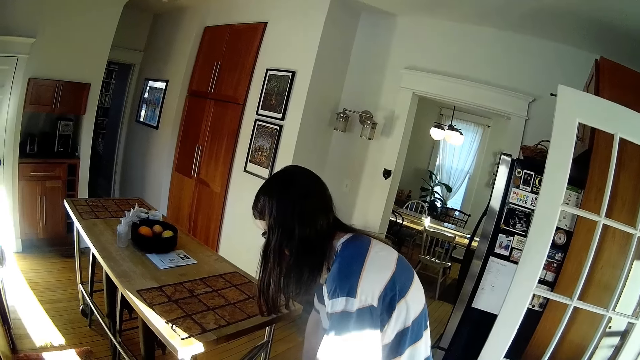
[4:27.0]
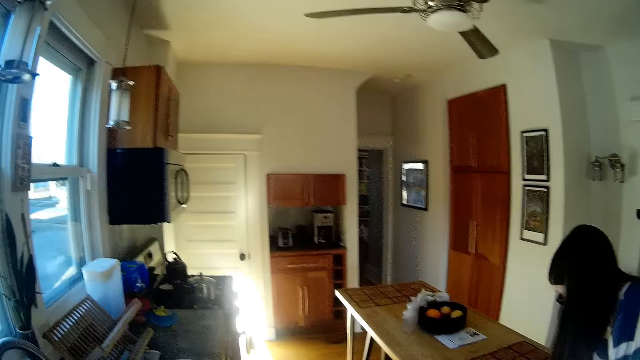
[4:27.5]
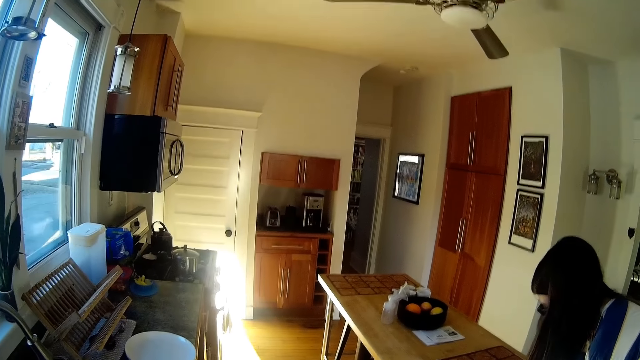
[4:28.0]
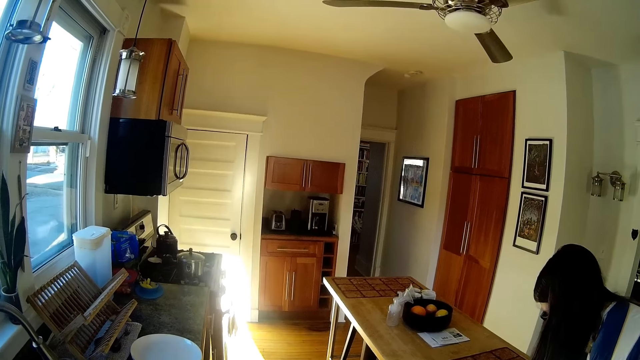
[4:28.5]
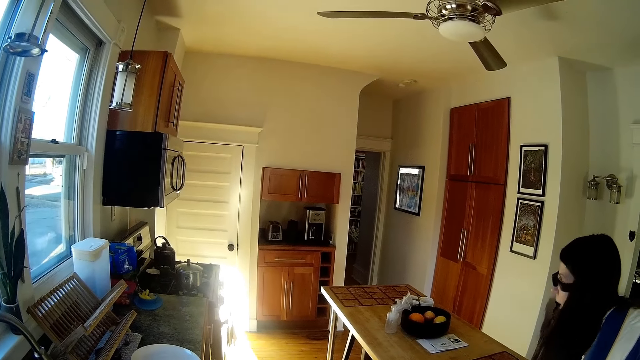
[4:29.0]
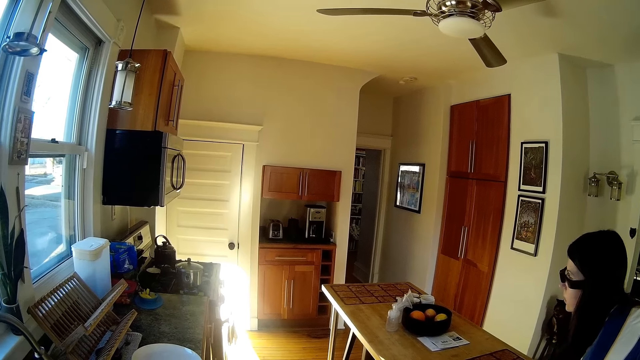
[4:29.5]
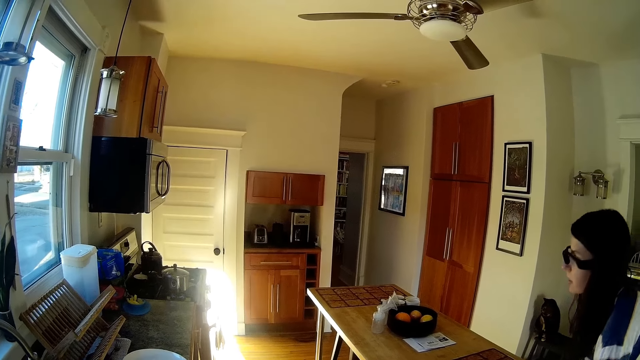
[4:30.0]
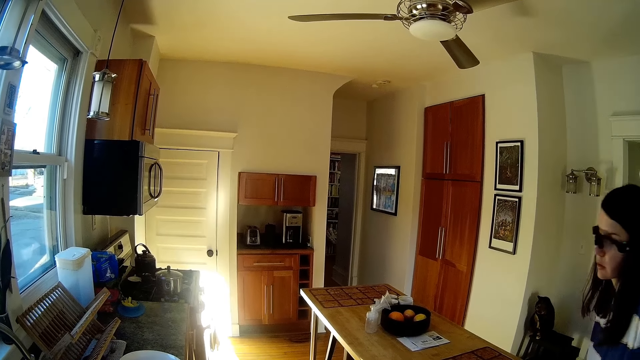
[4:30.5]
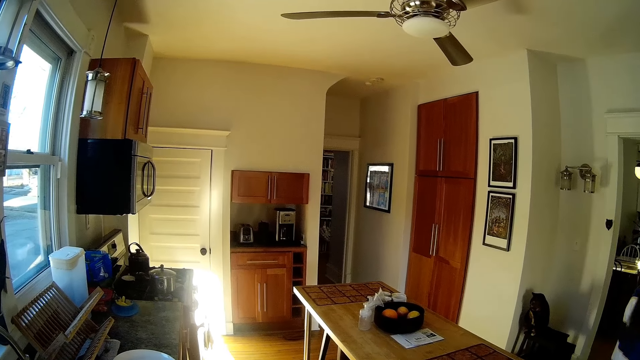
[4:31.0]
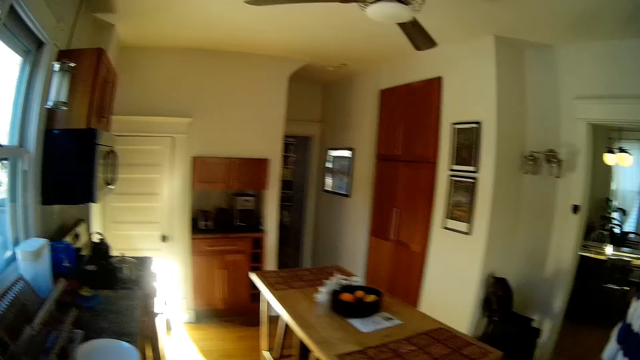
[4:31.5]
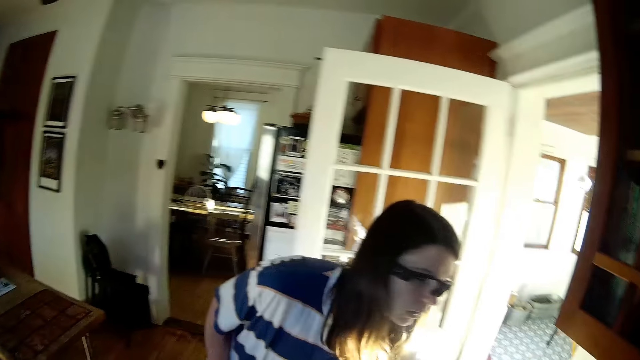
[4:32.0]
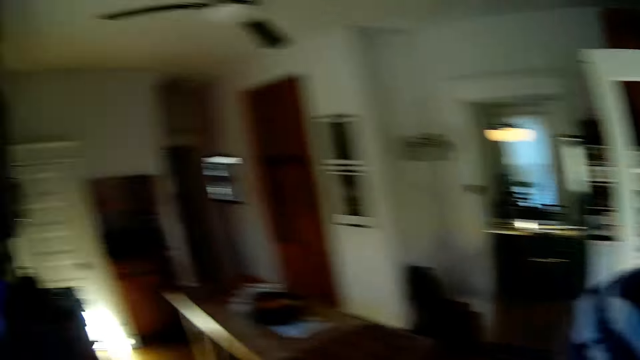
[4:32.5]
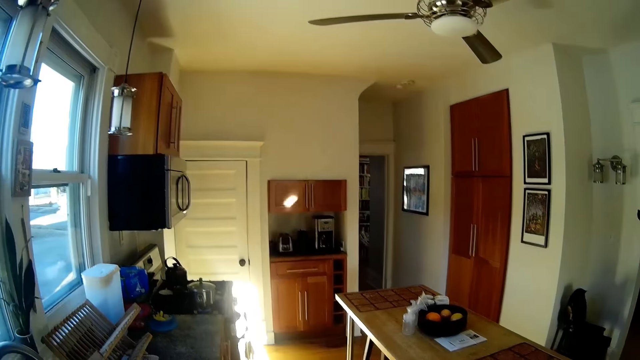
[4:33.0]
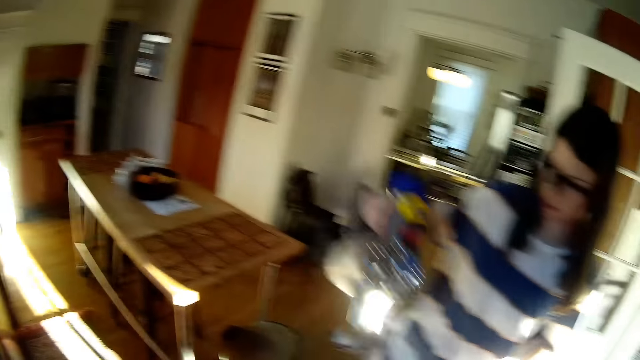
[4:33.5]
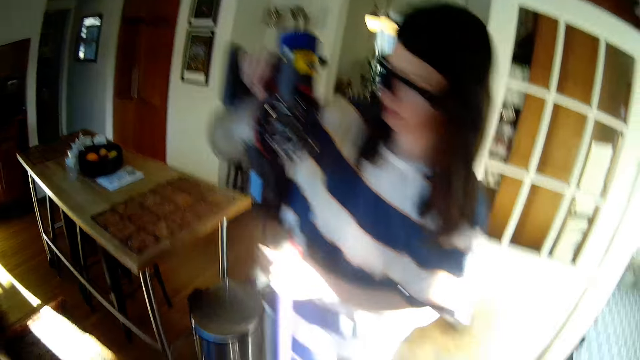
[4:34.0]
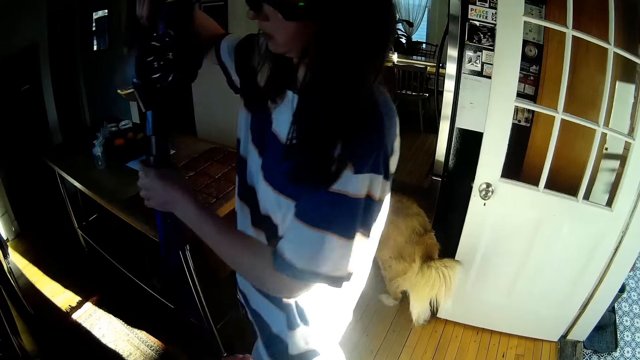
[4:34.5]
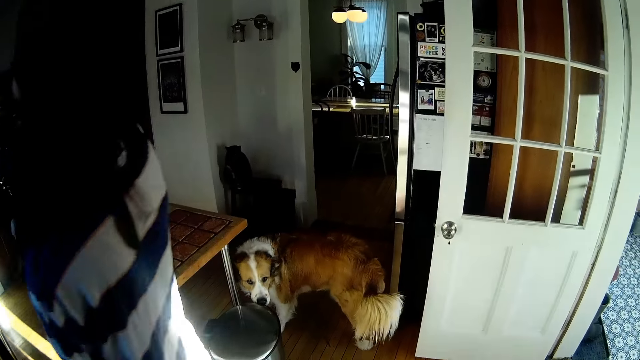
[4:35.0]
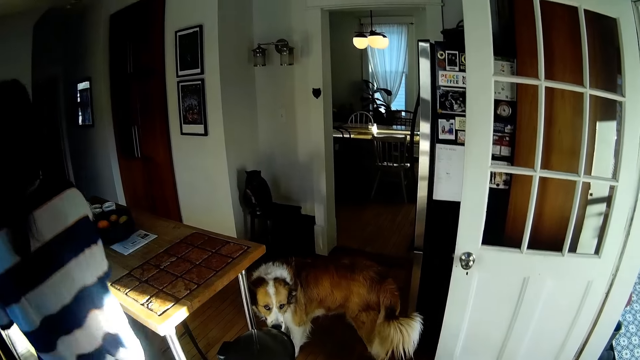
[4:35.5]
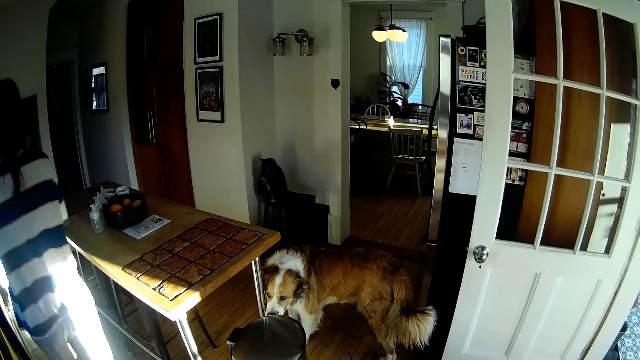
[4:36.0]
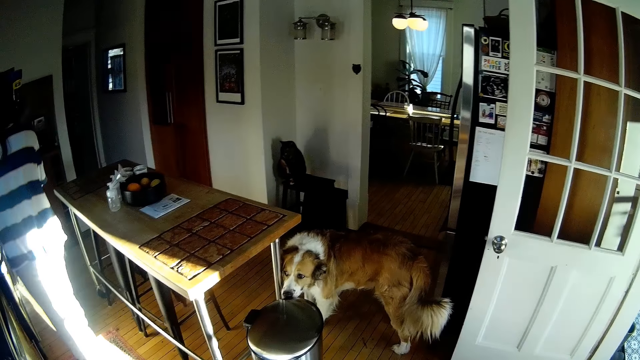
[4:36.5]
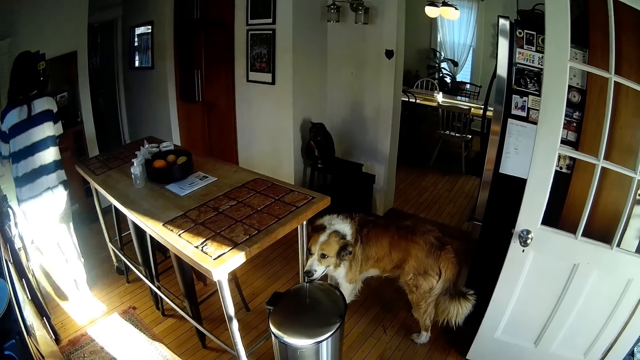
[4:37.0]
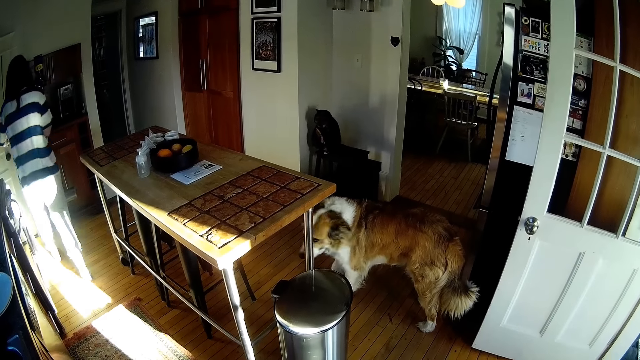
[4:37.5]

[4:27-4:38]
The camera wearer talks to the woman. They look at the microwave. They look around. They look at the woman. The woman joins the vacuum cleaner to its handle.

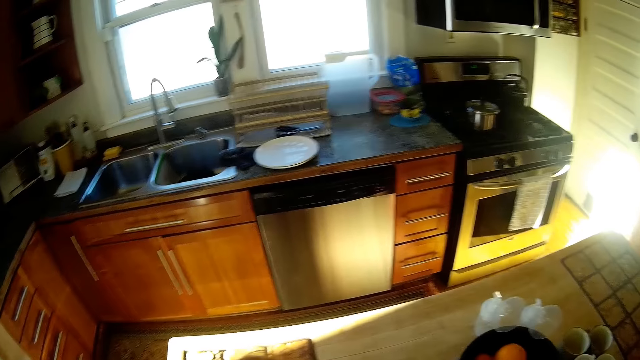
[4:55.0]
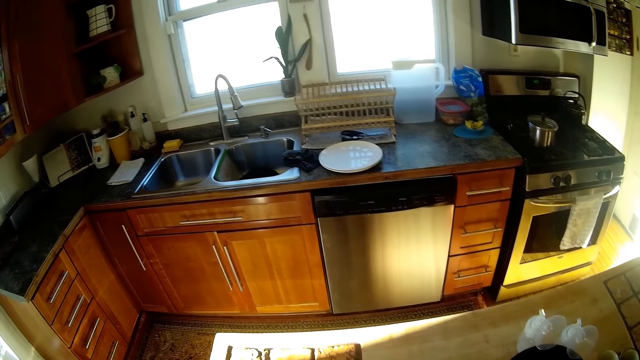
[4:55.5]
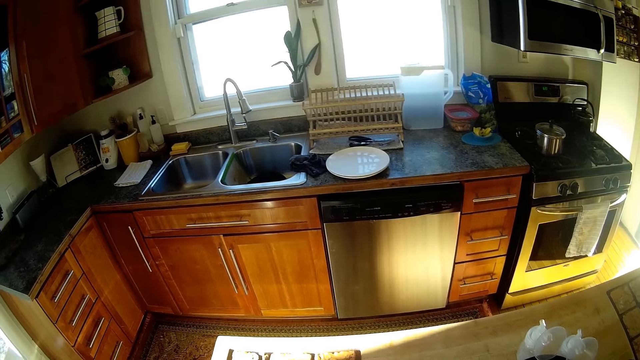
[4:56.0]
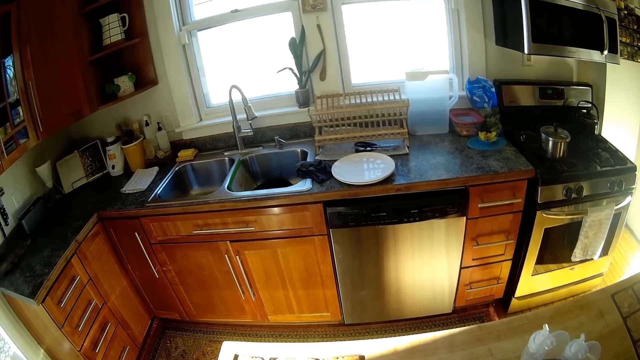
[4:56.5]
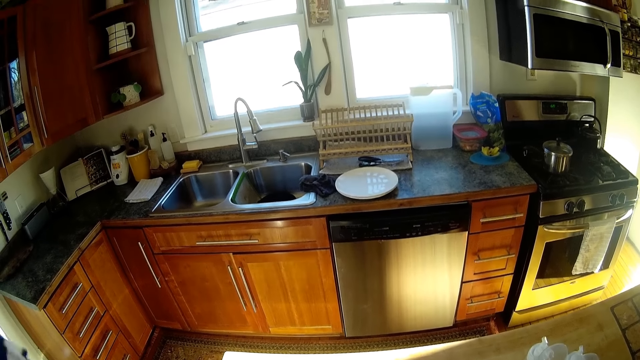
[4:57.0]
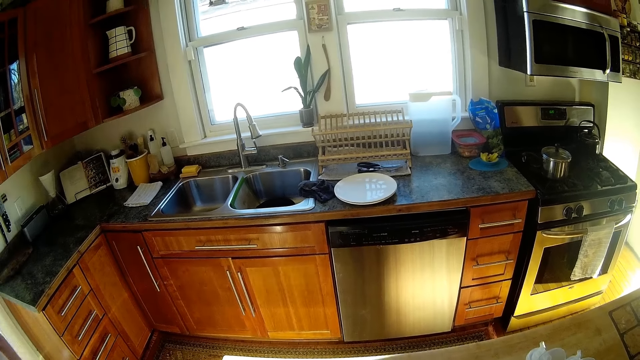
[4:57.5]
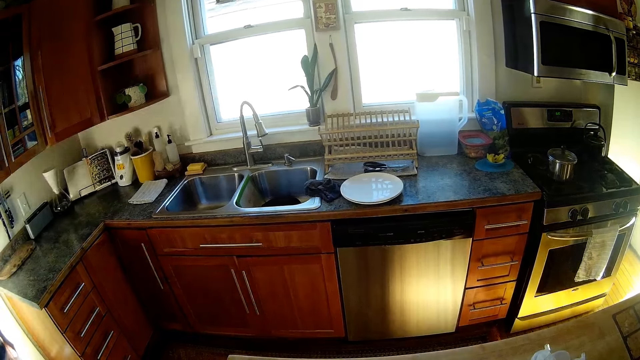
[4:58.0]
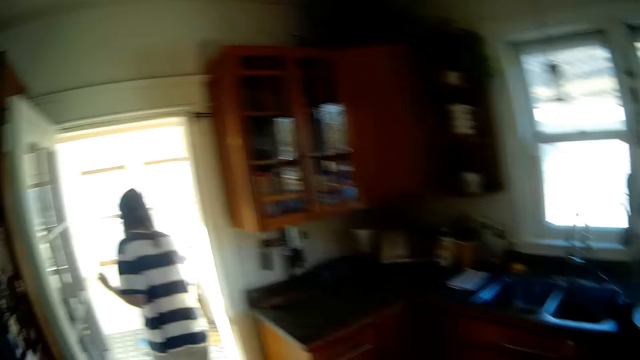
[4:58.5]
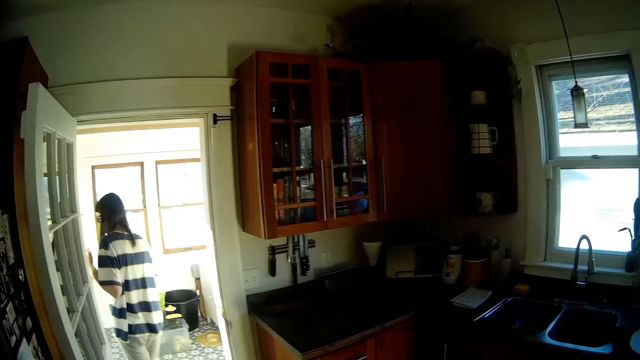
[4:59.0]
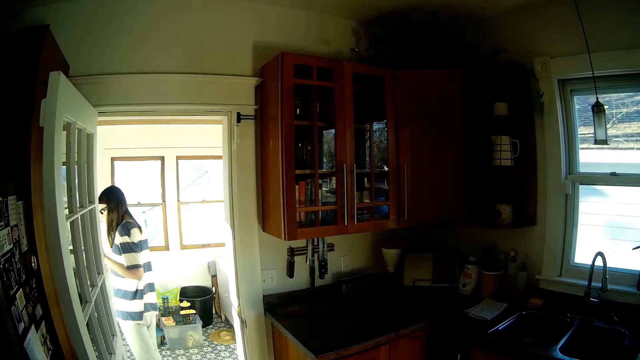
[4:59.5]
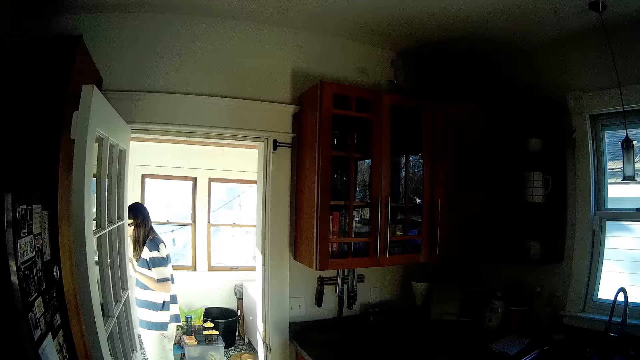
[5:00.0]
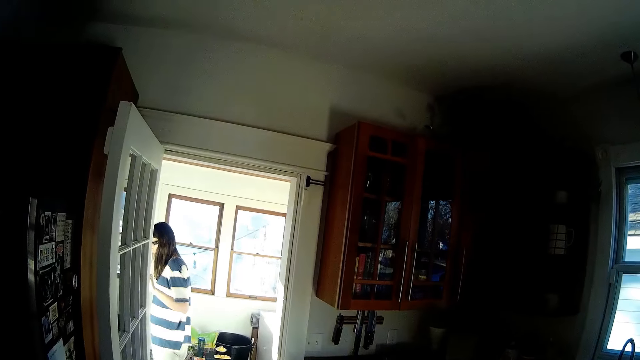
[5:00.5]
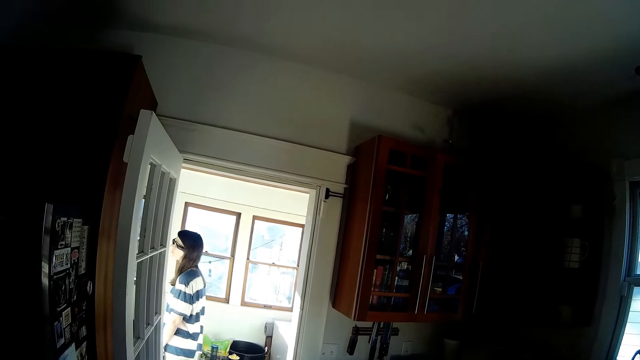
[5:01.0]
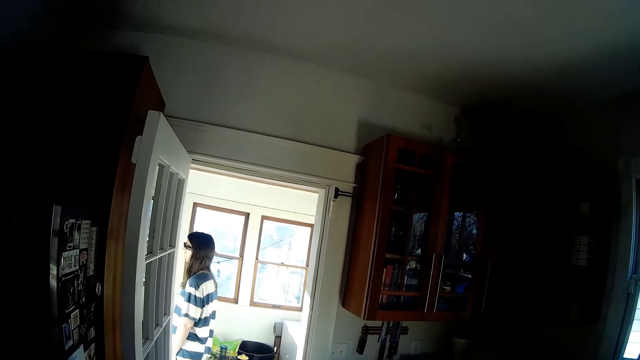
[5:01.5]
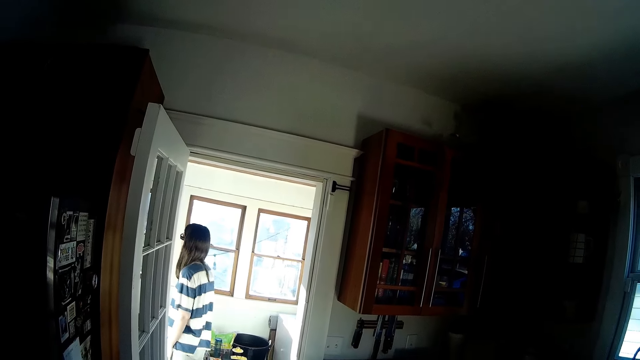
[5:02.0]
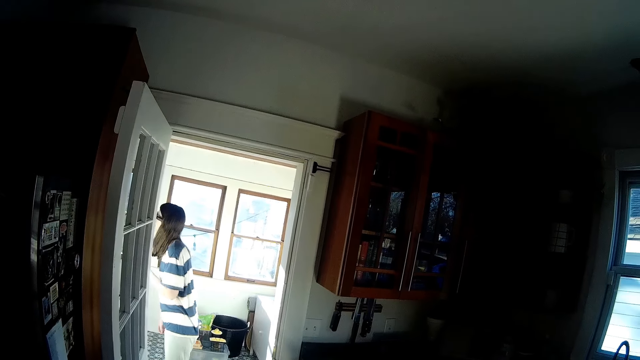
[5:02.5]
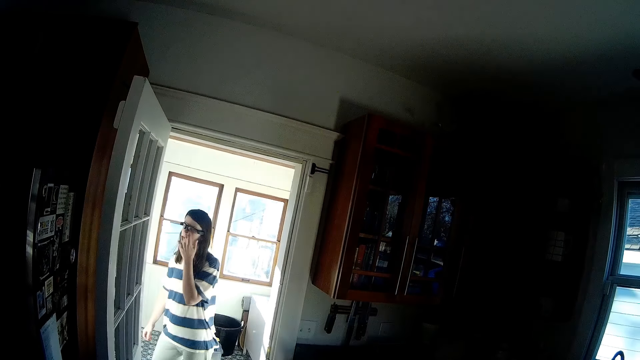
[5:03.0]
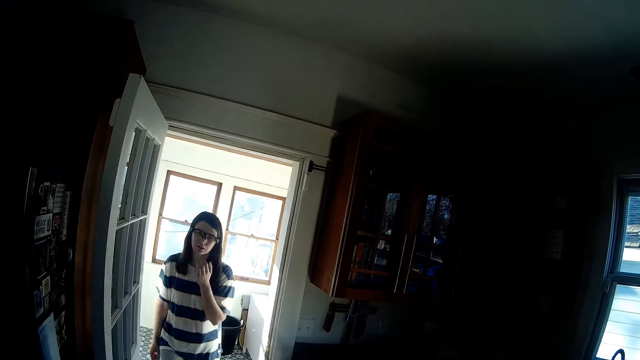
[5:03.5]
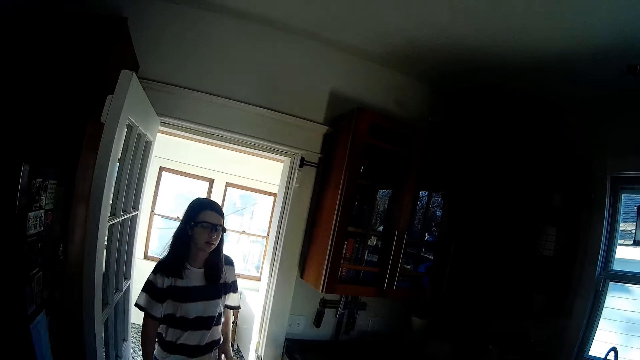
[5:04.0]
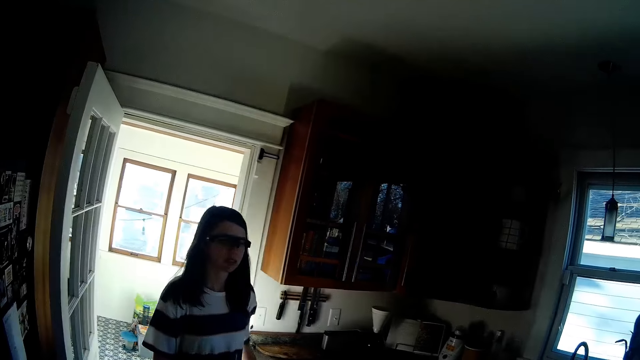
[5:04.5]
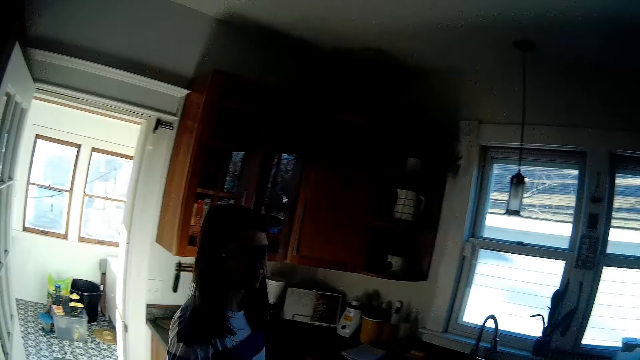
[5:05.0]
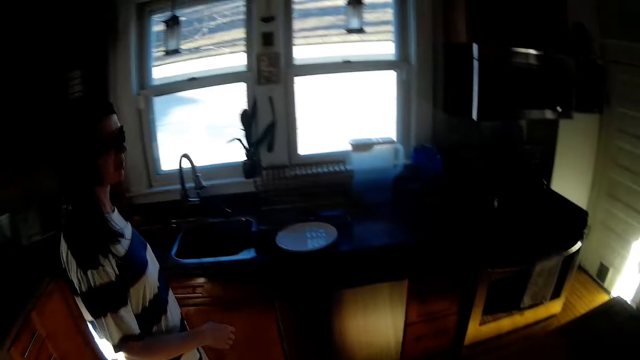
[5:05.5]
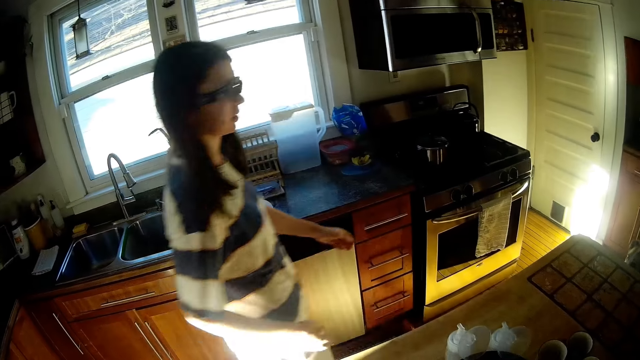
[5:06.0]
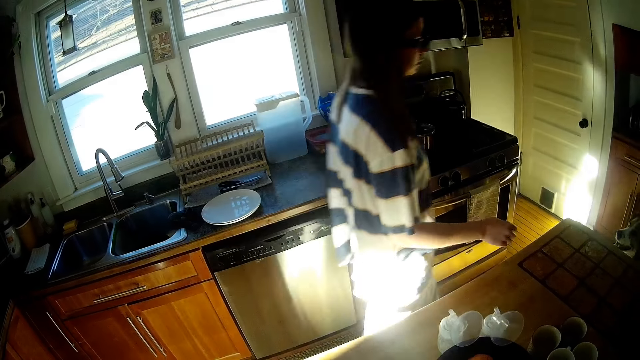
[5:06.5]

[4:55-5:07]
The woman converses with the camera wearer. The woman walks out of the kitchen. The camera wearer talks. The woman holds a frame of a door in the kitchen with her left hand and removes her left hand from the frame of the door in the kitchen. The woman talks. The woman walks towards a dog in the kitchen and touches her face.
